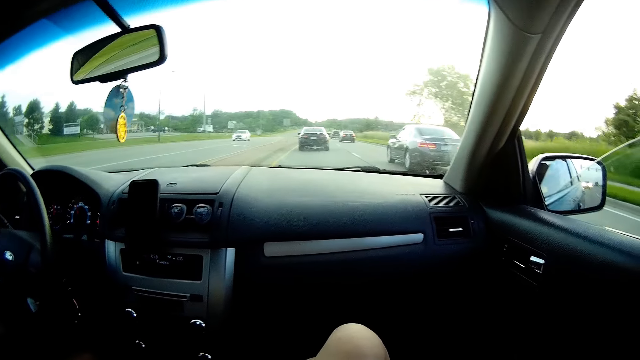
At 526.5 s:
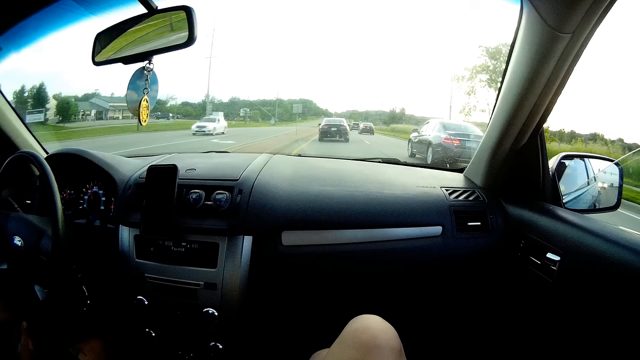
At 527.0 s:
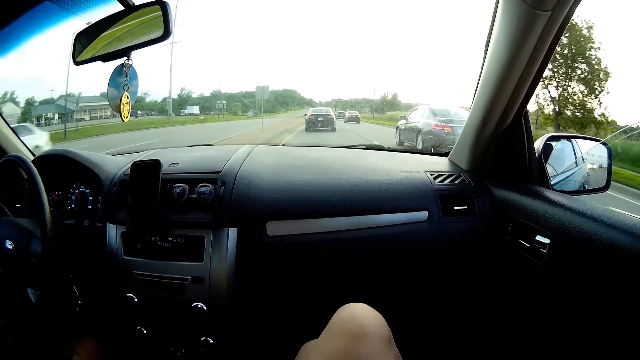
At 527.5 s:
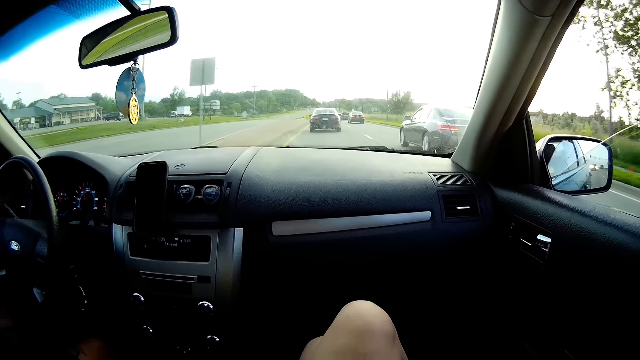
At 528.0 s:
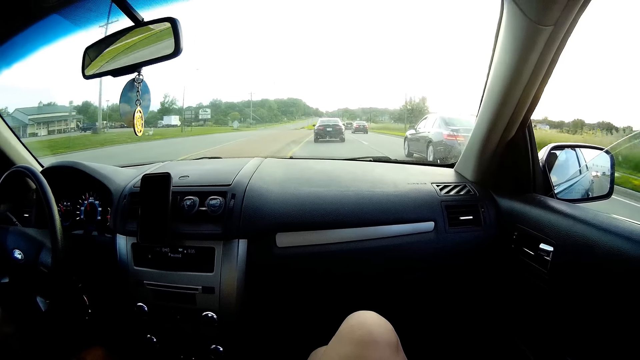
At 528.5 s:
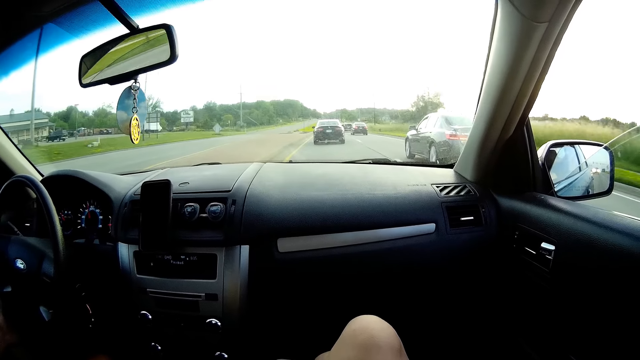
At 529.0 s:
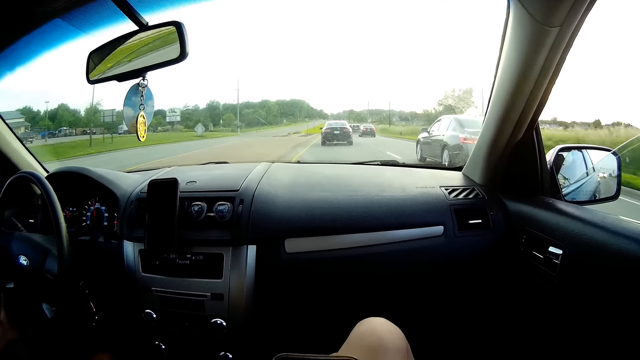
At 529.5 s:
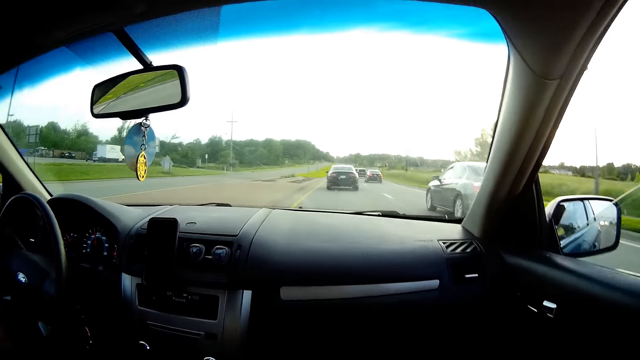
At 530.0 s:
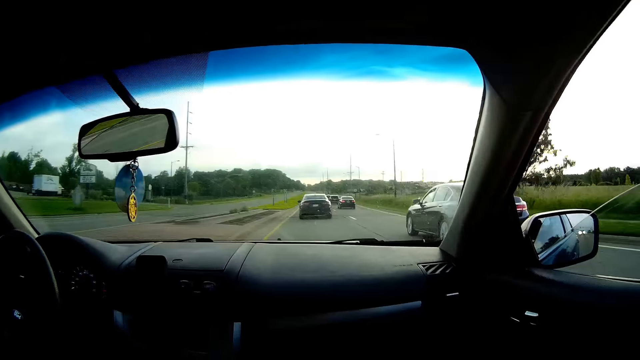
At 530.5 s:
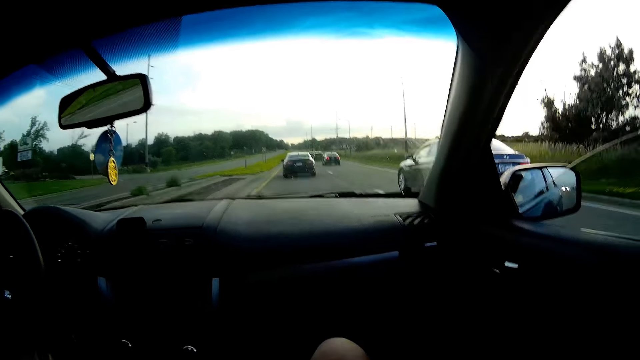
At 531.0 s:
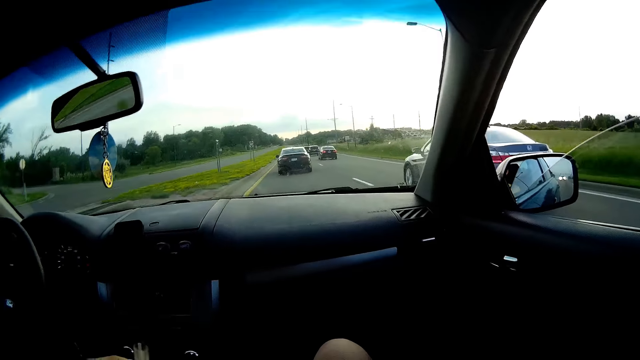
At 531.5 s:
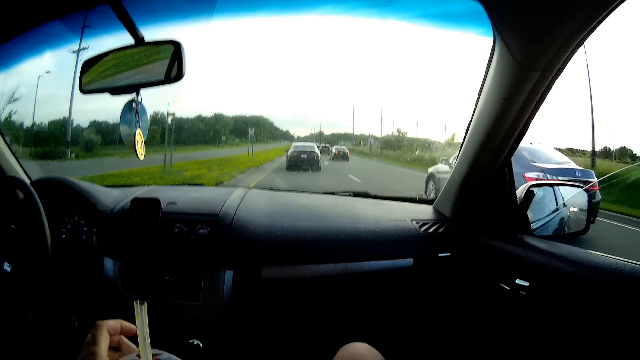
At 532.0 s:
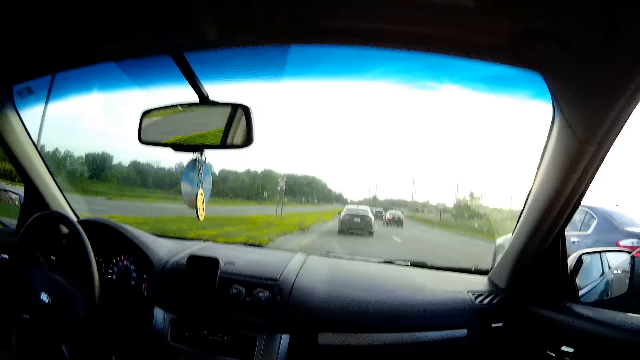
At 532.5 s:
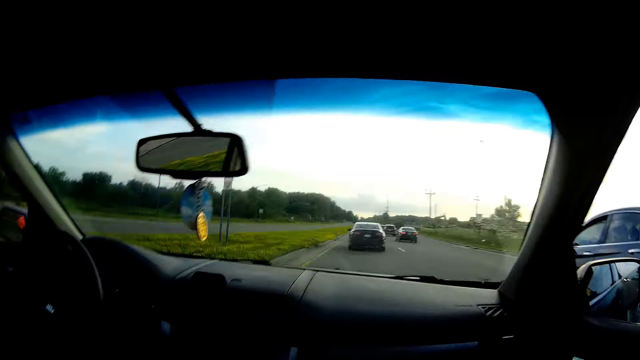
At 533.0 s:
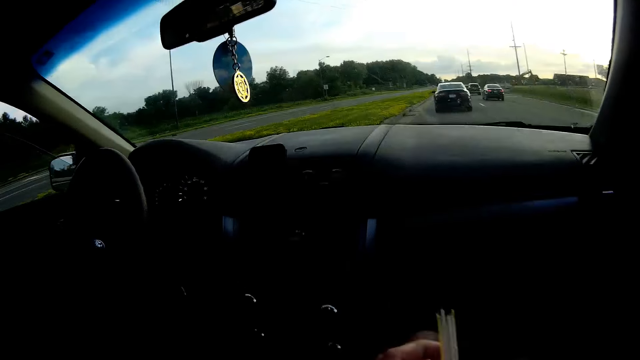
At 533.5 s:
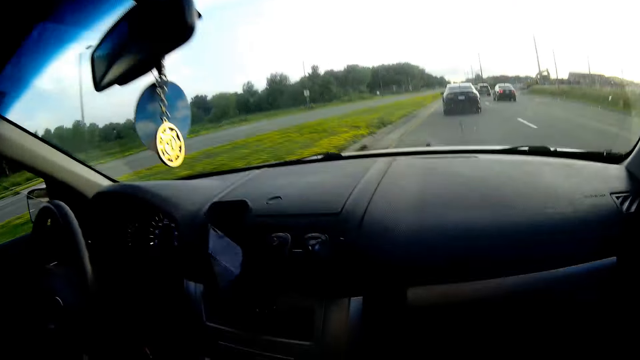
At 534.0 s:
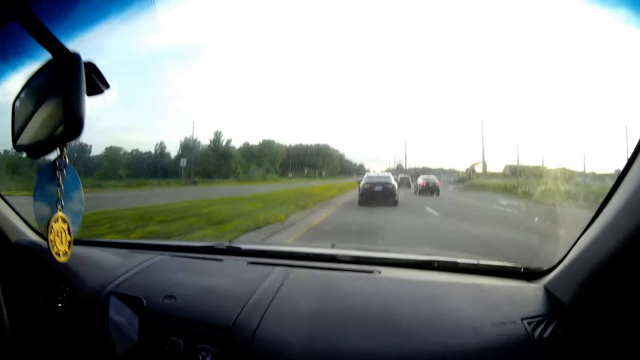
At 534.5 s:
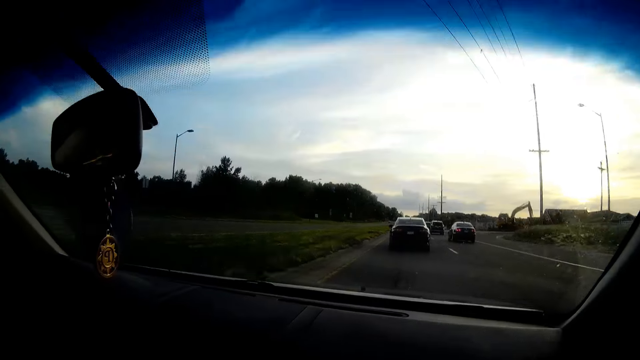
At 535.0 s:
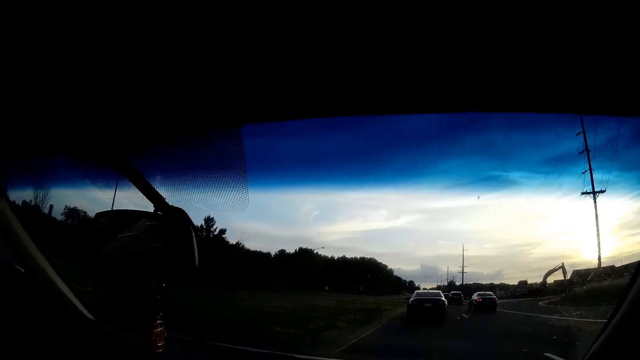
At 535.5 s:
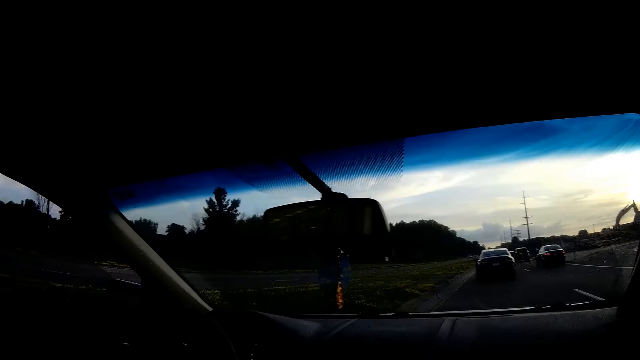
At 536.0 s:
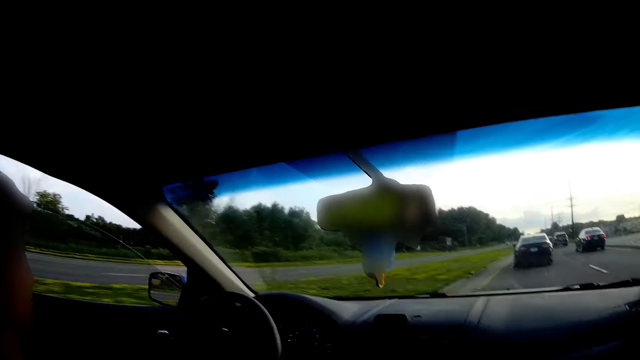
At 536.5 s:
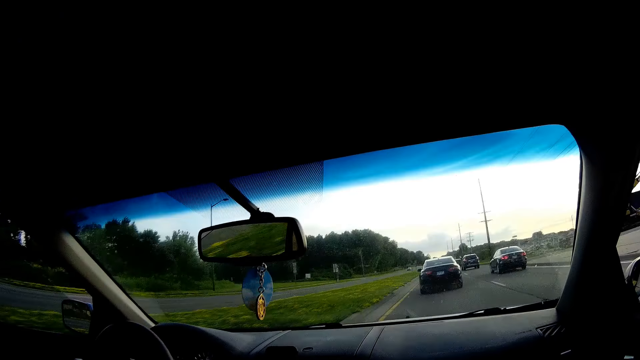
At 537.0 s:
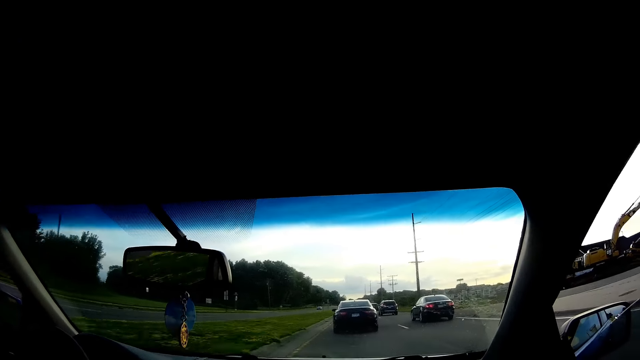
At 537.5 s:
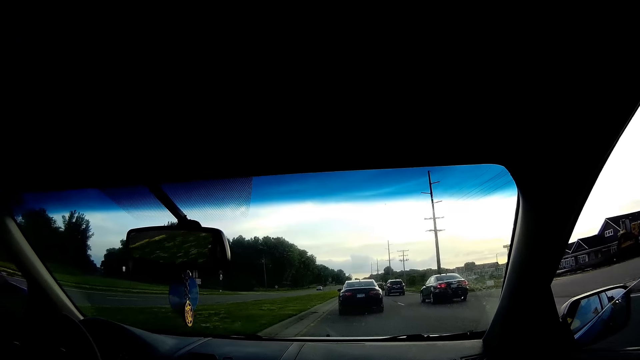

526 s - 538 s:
The camera wearer sings a song. She holds a cup in her left hand.

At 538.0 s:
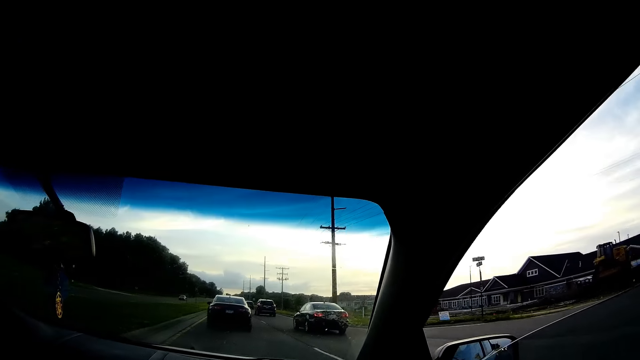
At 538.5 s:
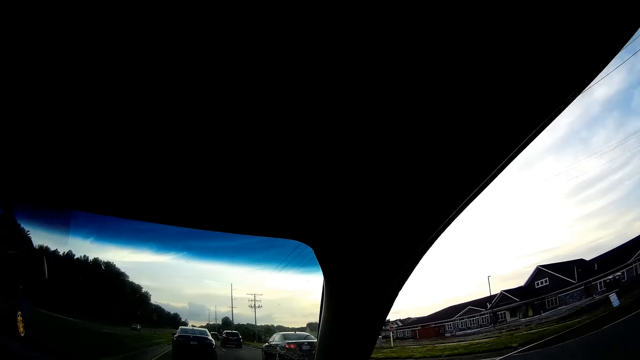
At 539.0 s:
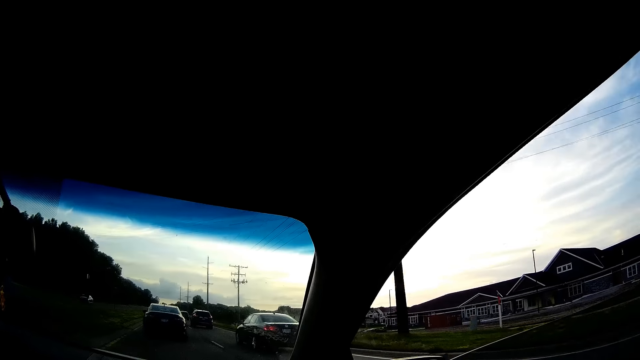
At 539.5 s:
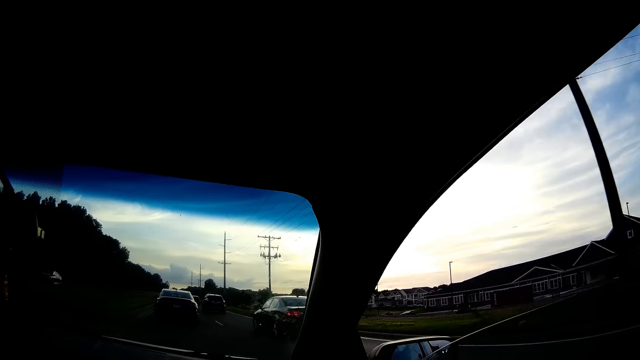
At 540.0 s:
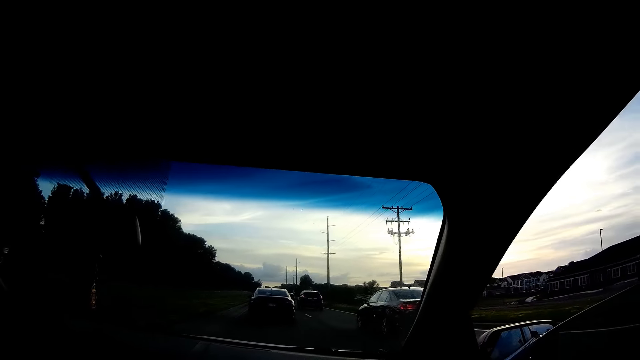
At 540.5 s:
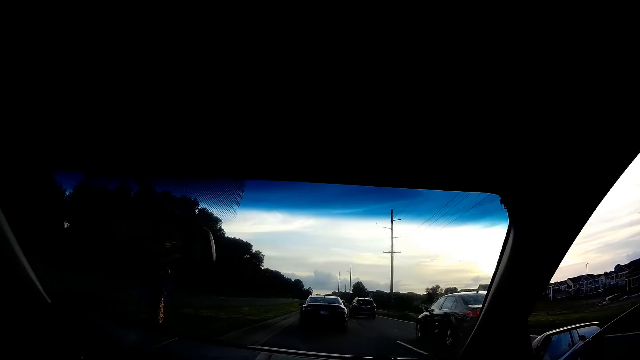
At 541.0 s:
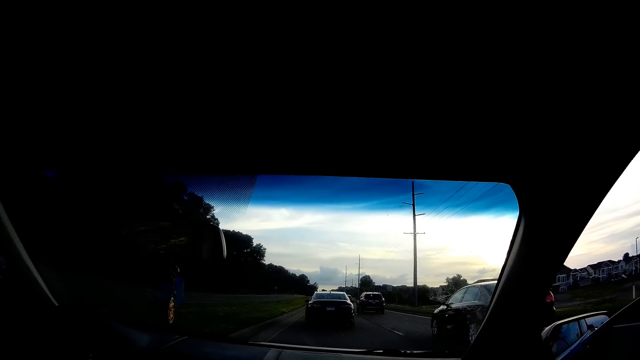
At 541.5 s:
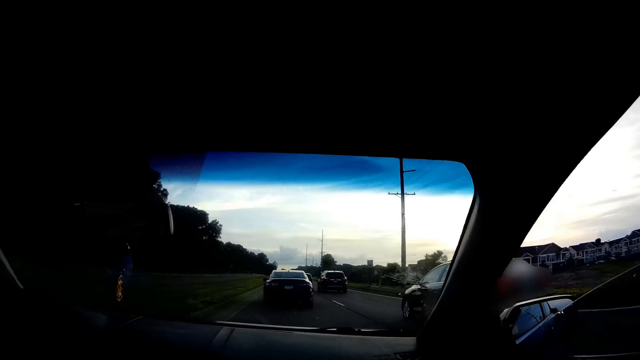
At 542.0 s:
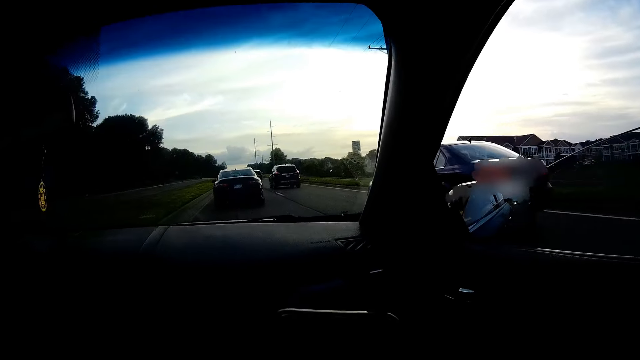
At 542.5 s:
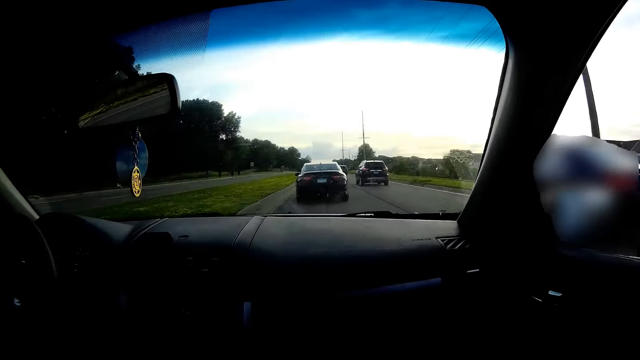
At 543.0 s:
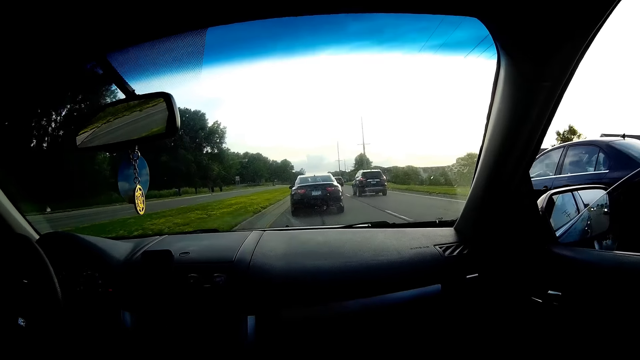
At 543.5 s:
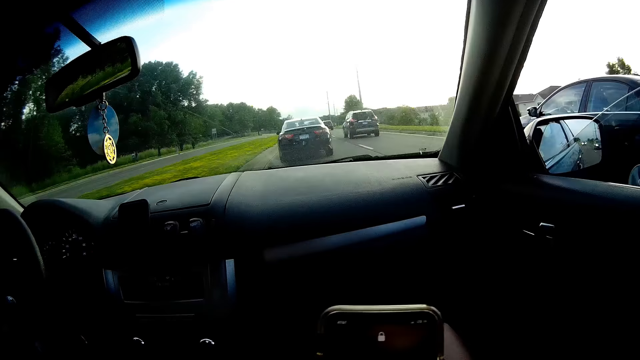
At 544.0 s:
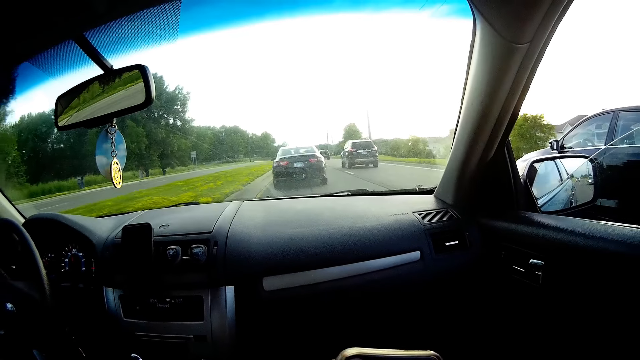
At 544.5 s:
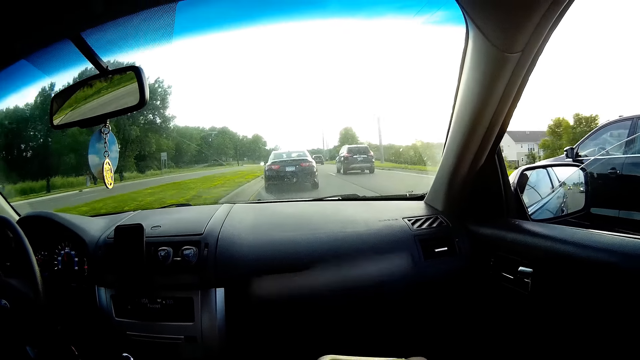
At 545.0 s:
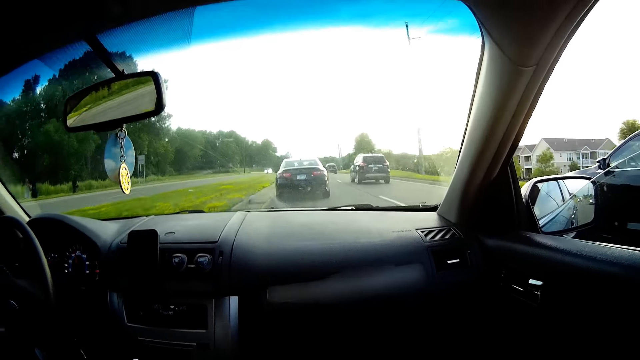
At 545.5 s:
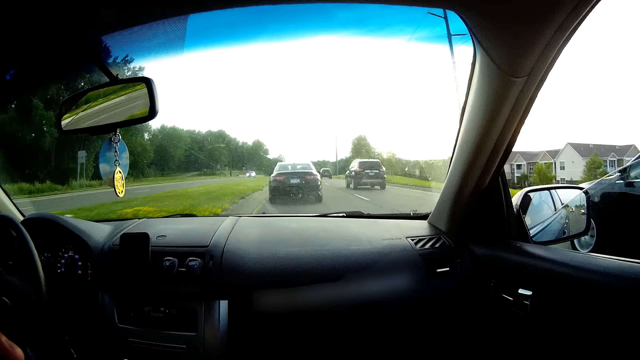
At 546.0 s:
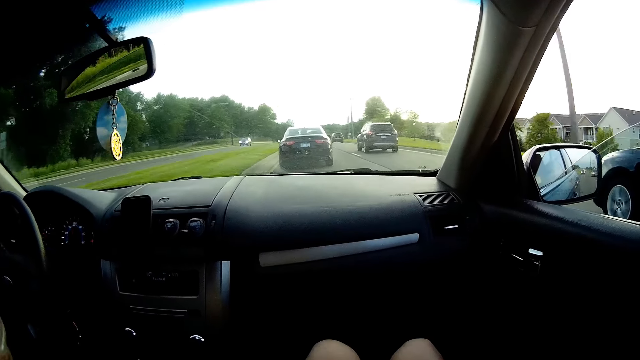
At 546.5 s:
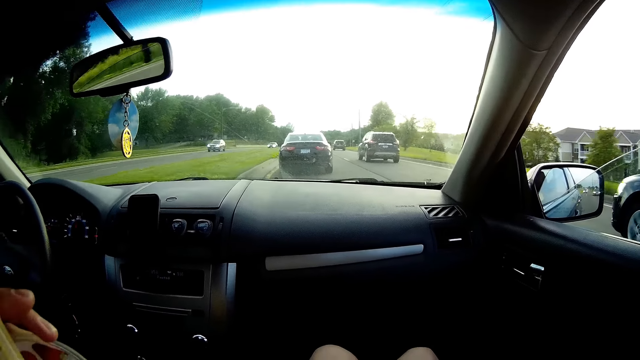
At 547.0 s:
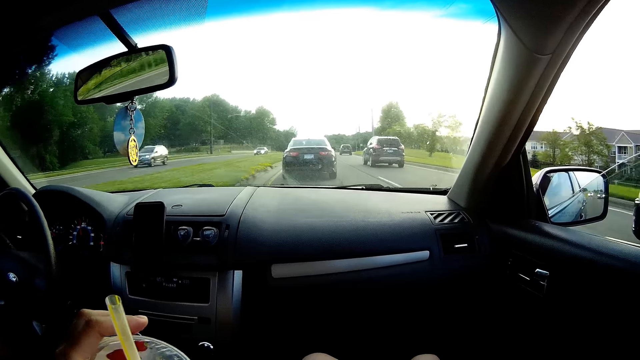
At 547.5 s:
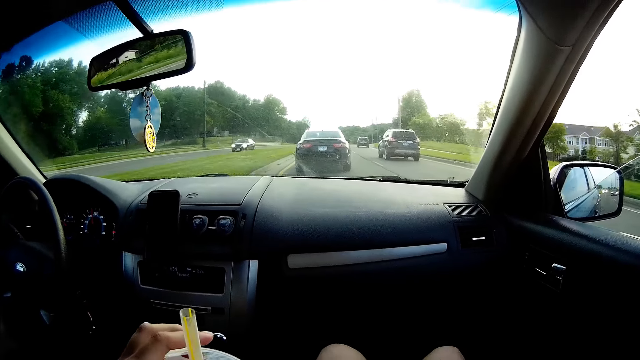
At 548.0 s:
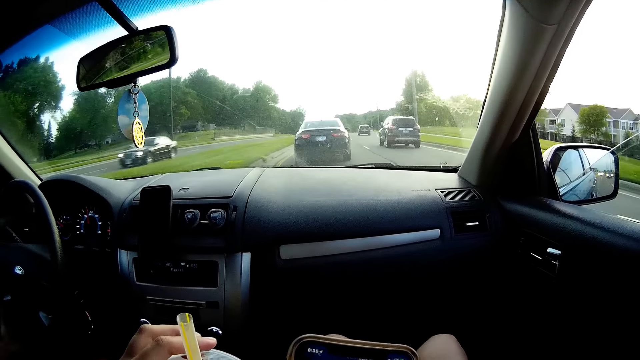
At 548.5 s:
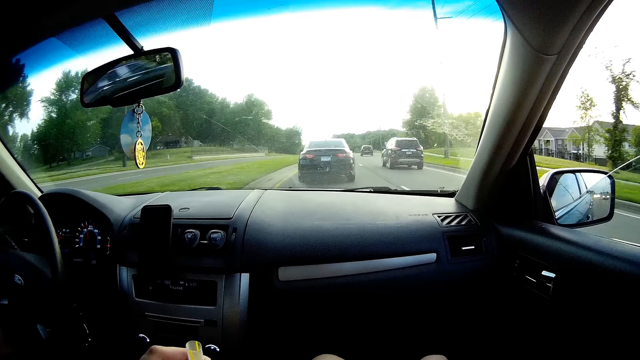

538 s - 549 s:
The camera wearer converses with a man. She browses her phone. She drinks from a straw in the cup in her left hand.
